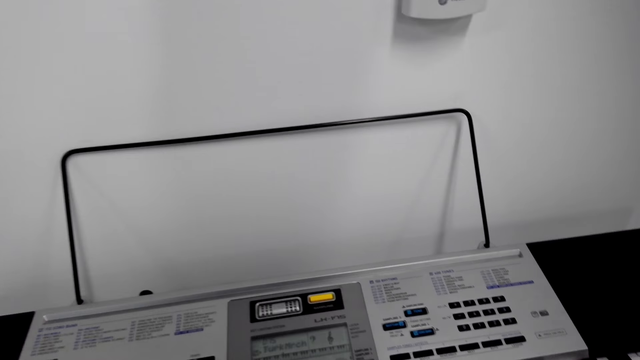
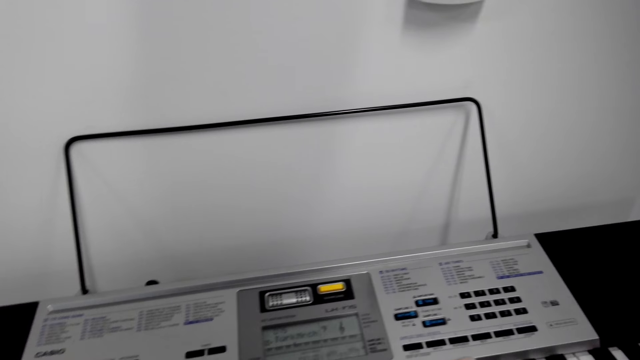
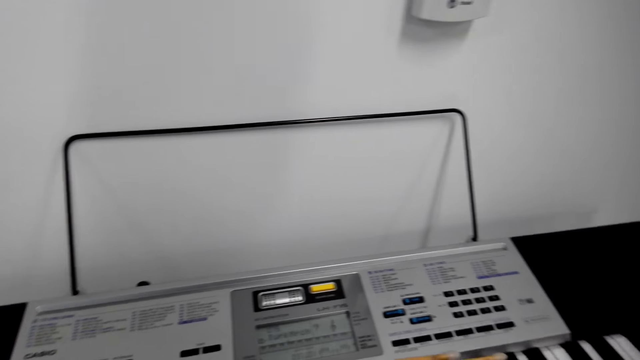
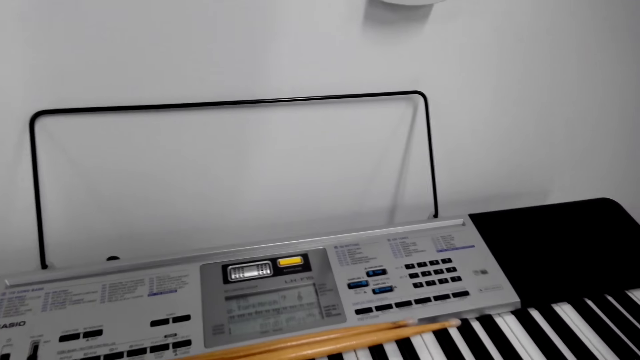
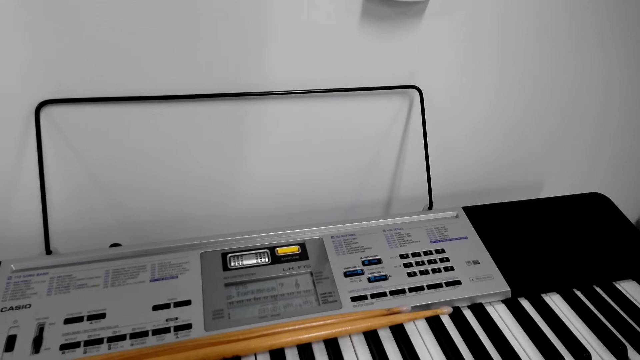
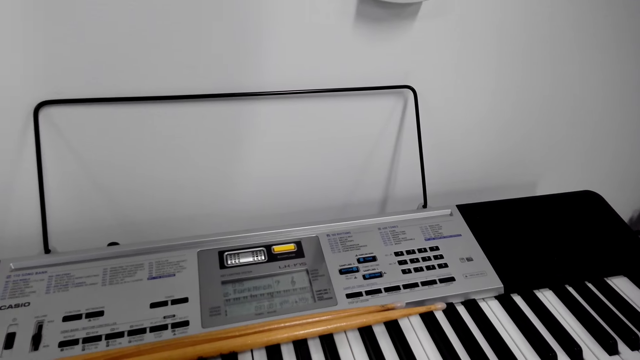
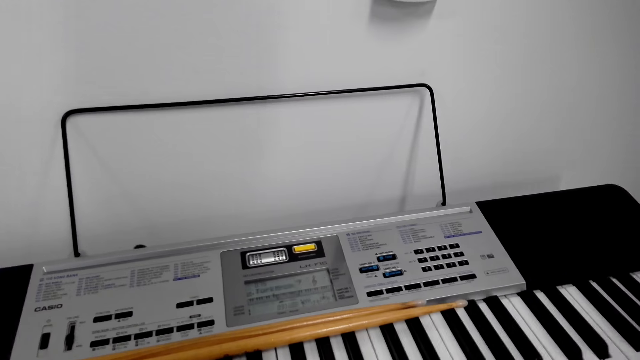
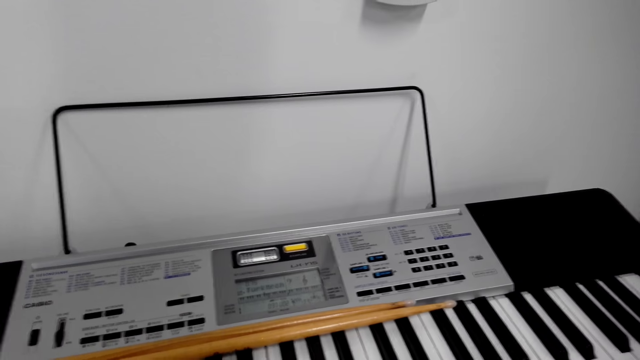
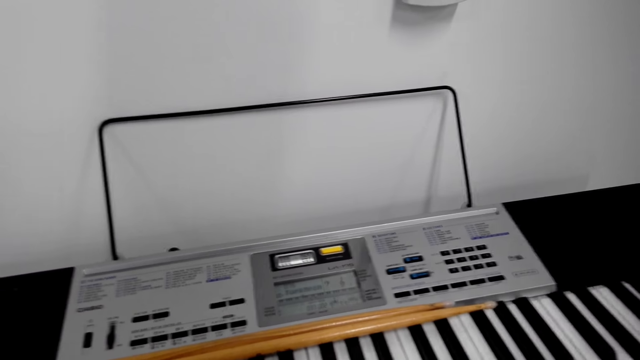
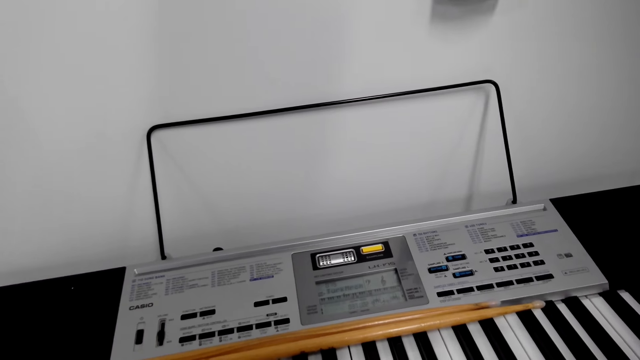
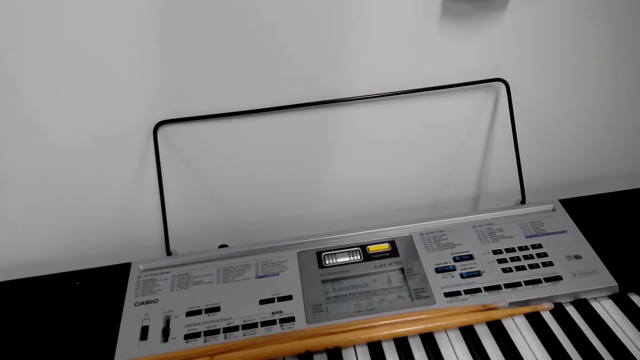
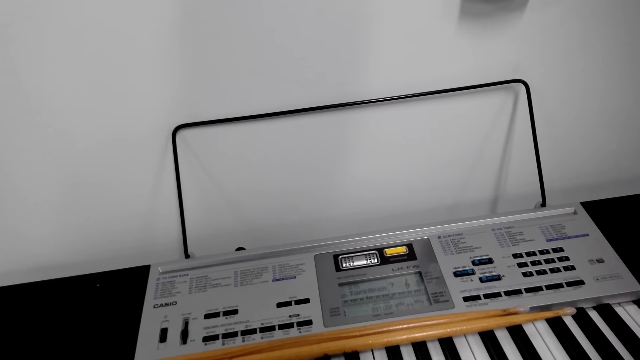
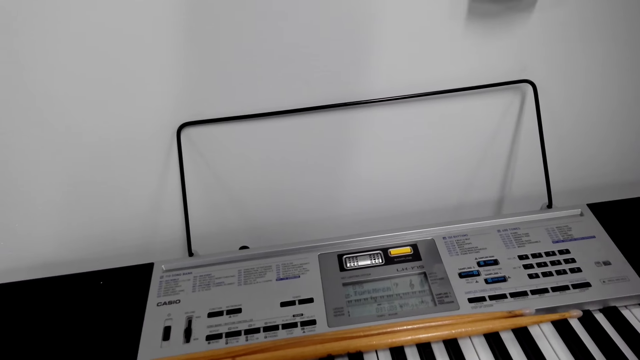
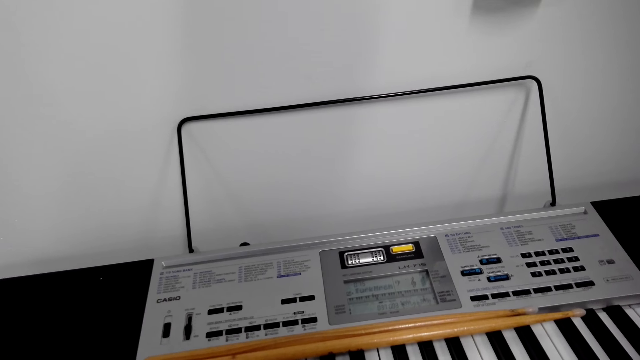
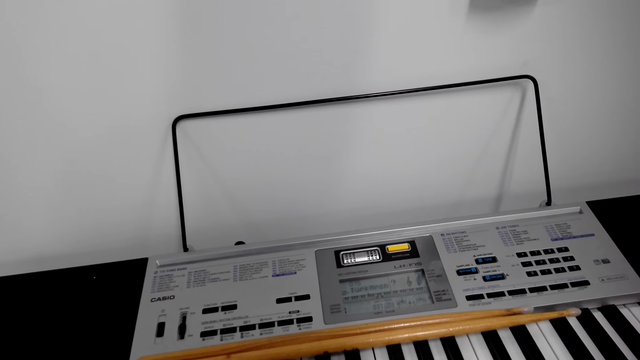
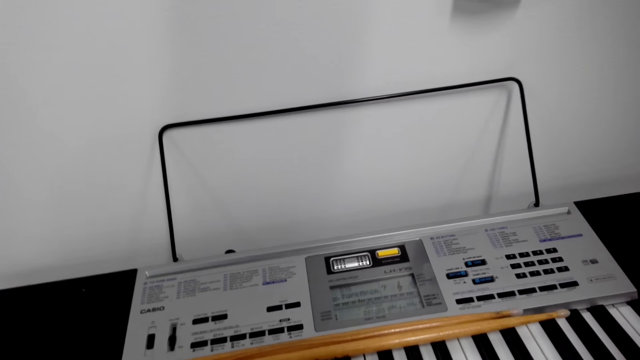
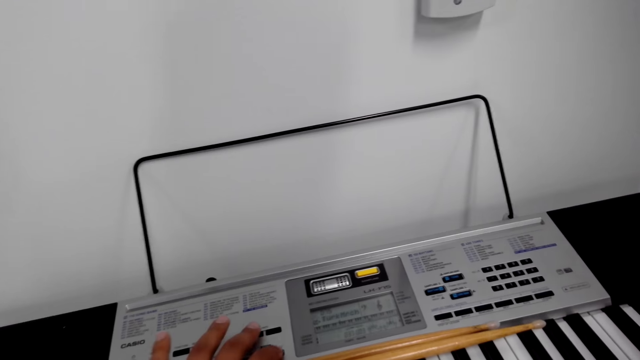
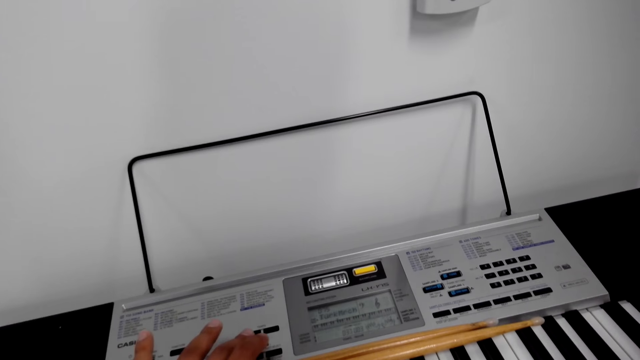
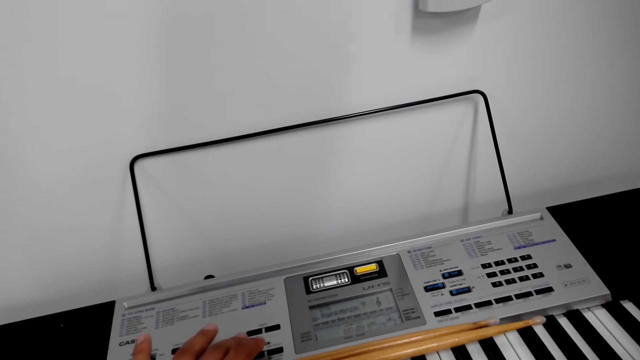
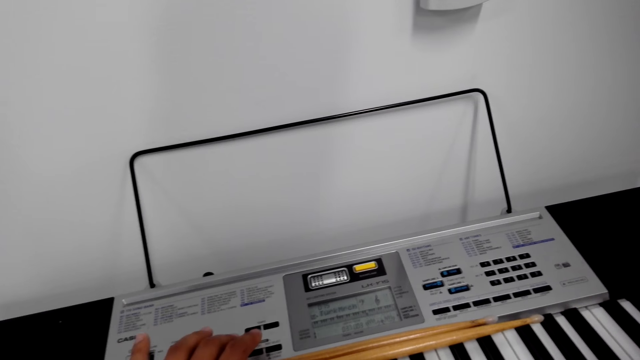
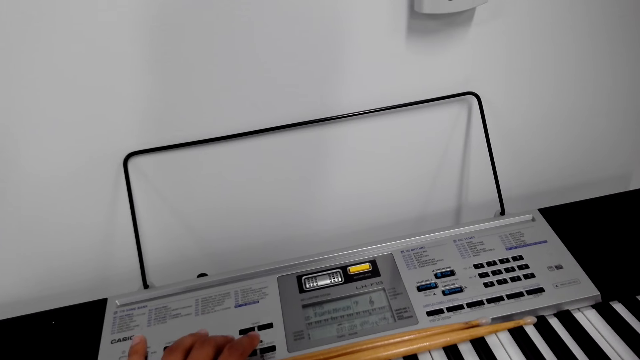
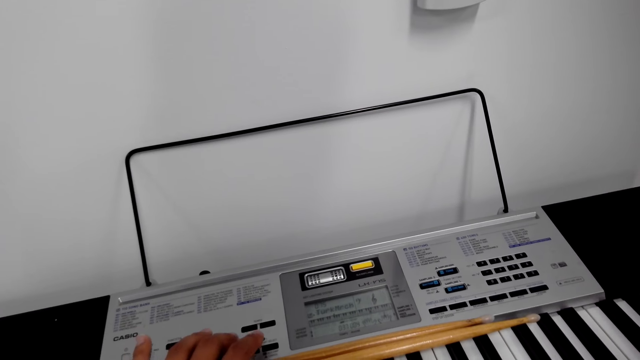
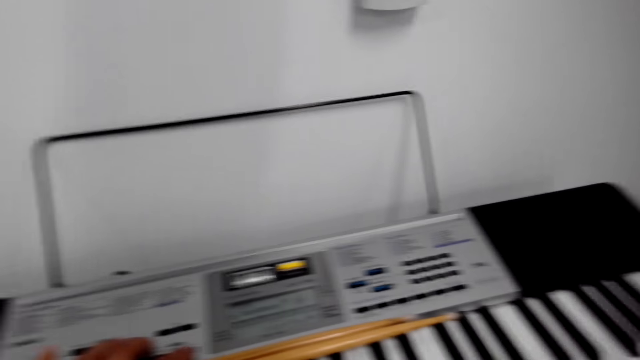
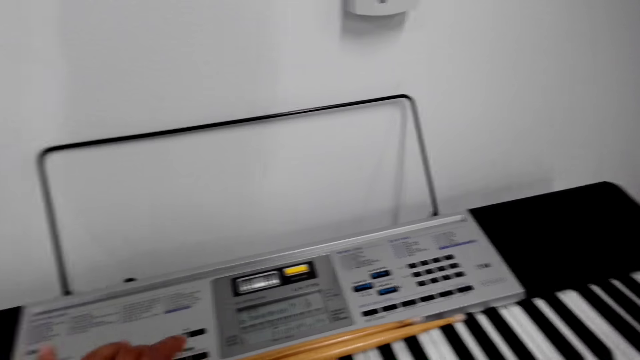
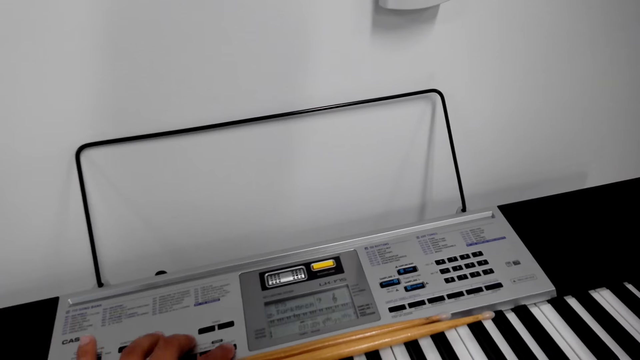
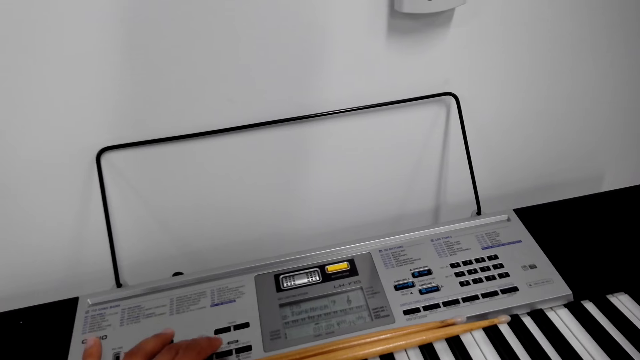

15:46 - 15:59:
The camera wearer plays the piano. They press the piano keys.

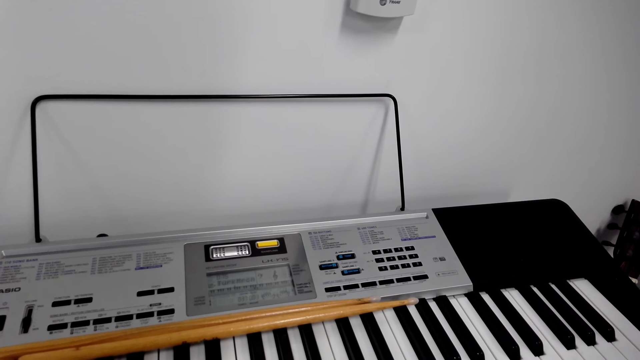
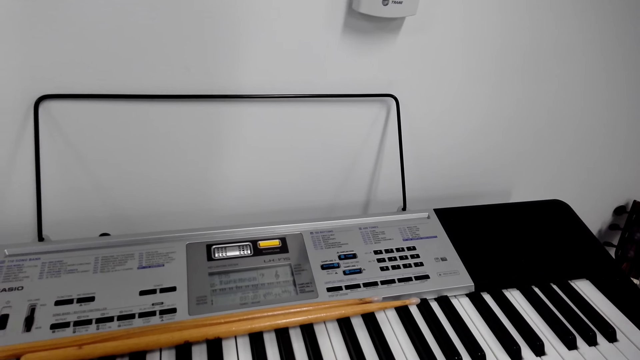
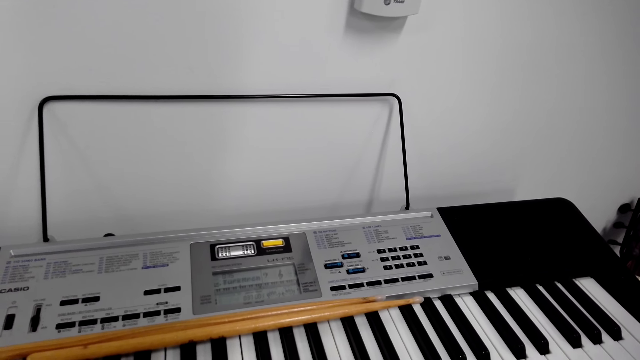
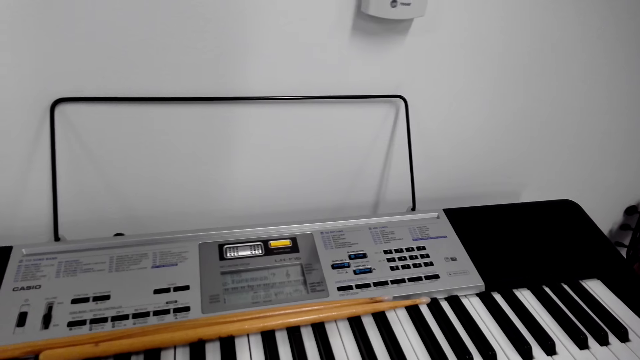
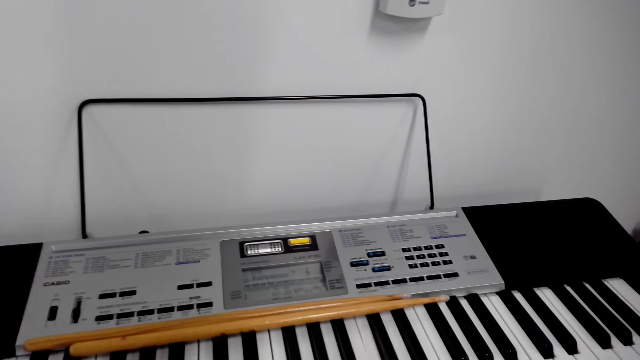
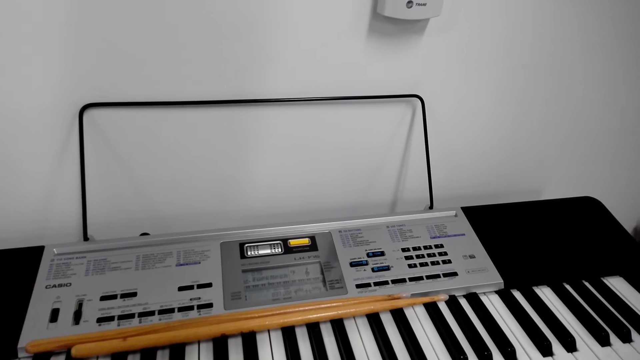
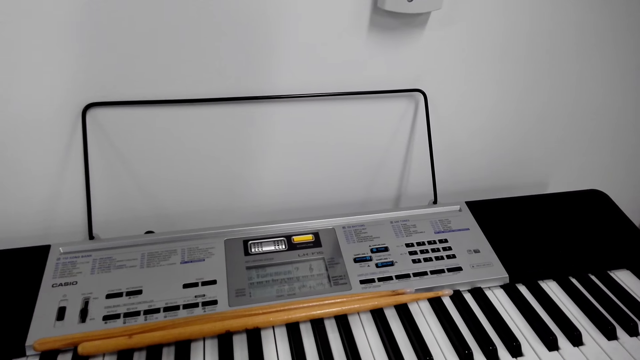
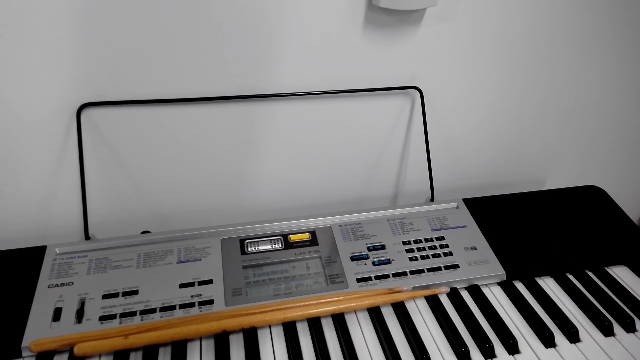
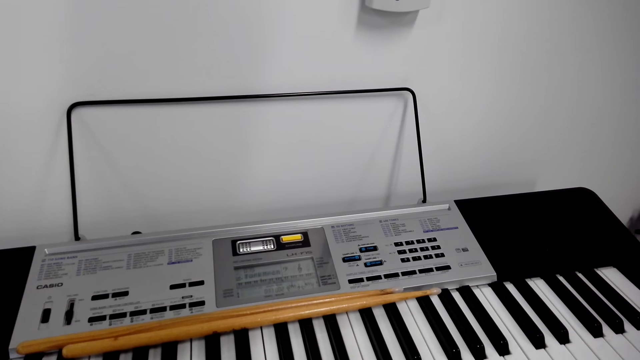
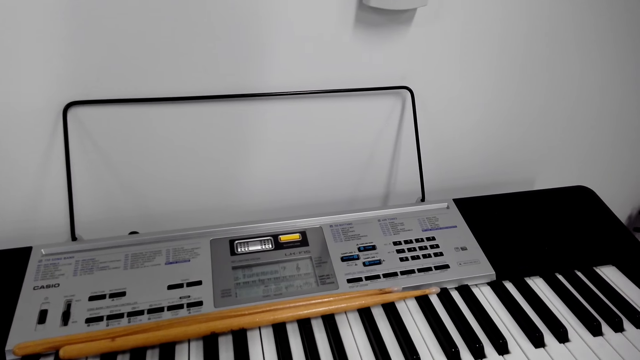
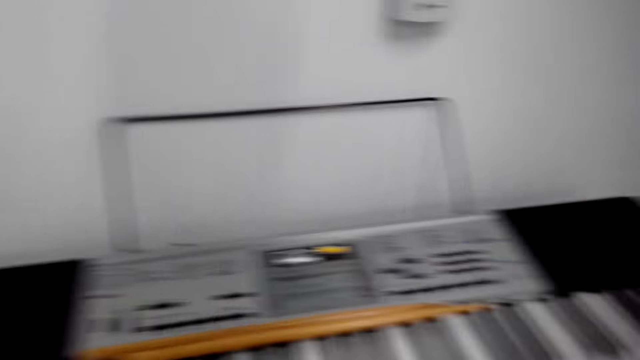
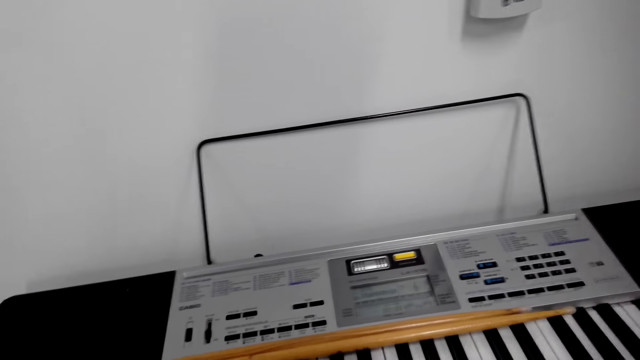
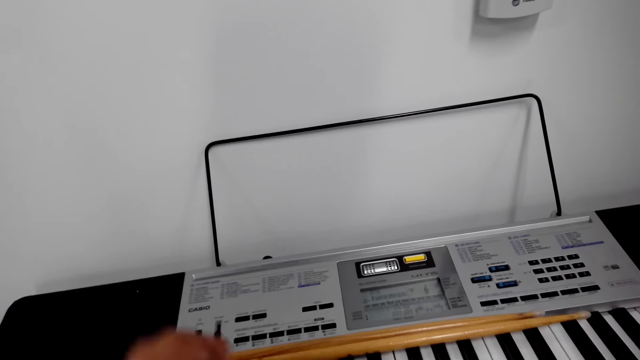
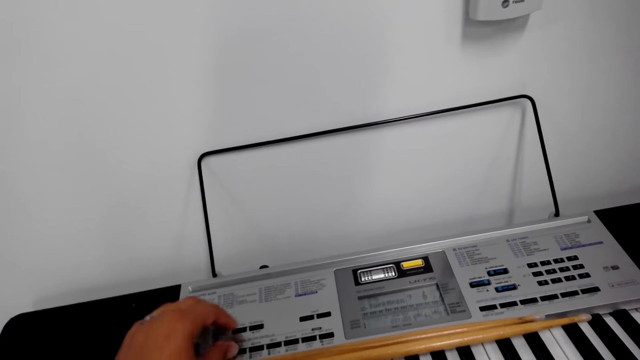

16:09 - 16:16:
The camera wearer plays the piano.
